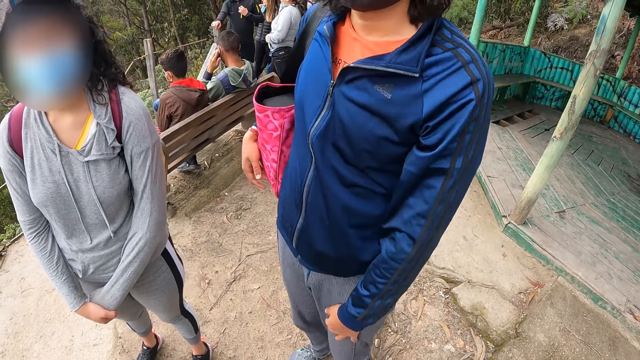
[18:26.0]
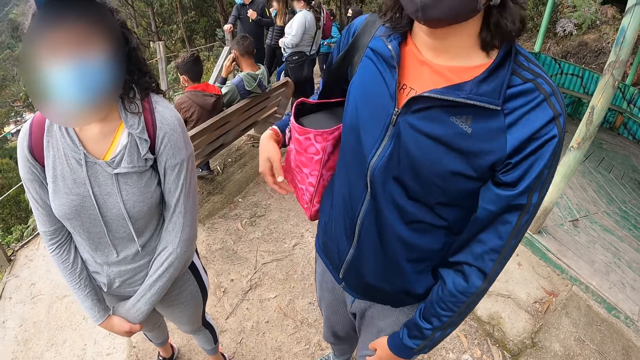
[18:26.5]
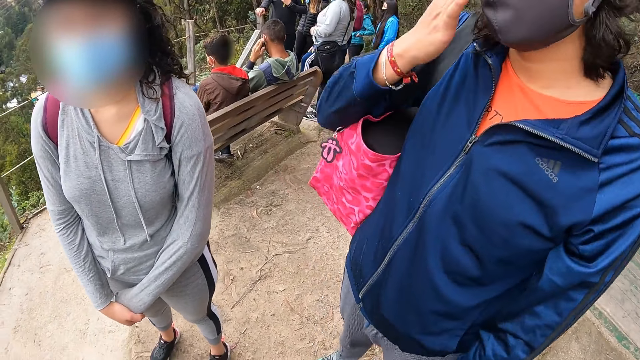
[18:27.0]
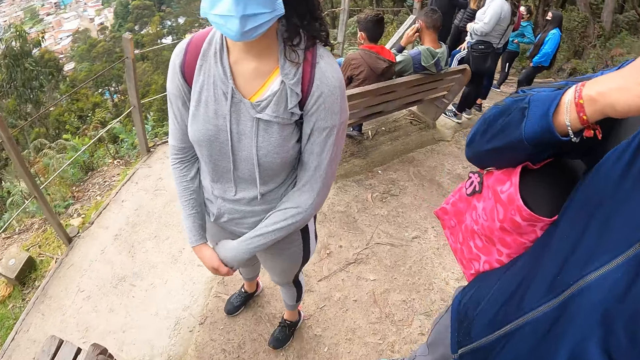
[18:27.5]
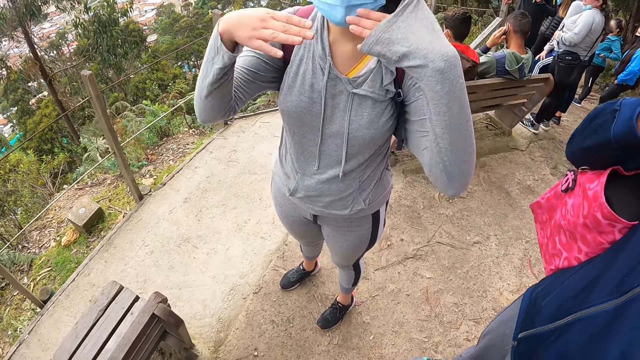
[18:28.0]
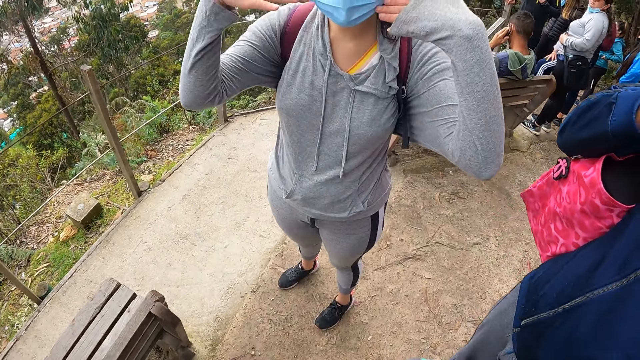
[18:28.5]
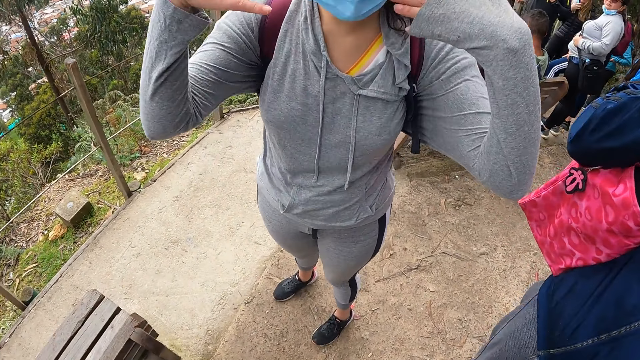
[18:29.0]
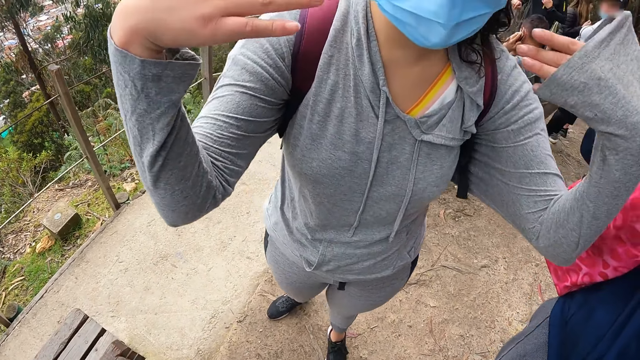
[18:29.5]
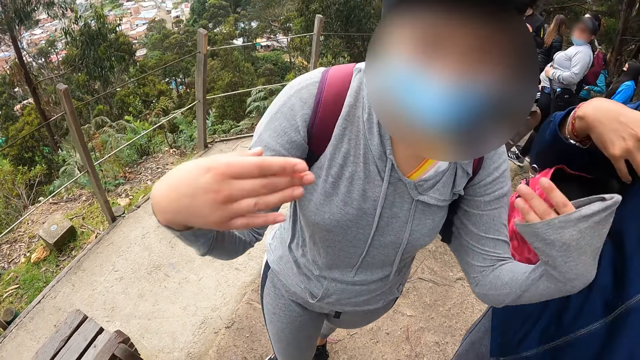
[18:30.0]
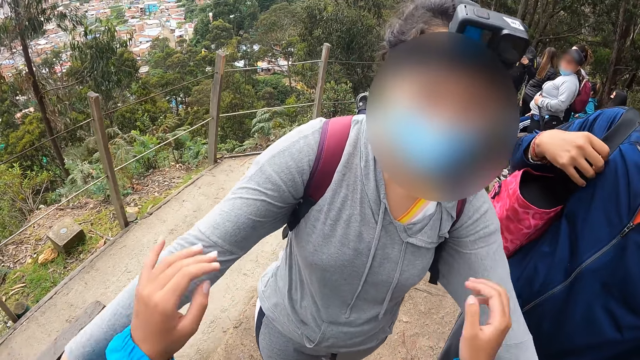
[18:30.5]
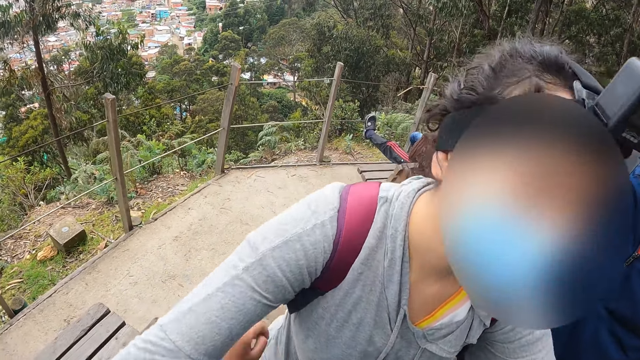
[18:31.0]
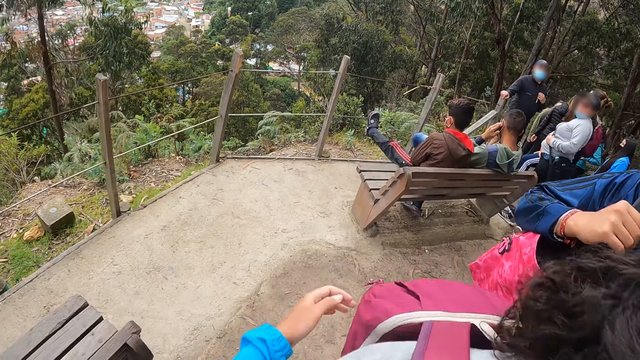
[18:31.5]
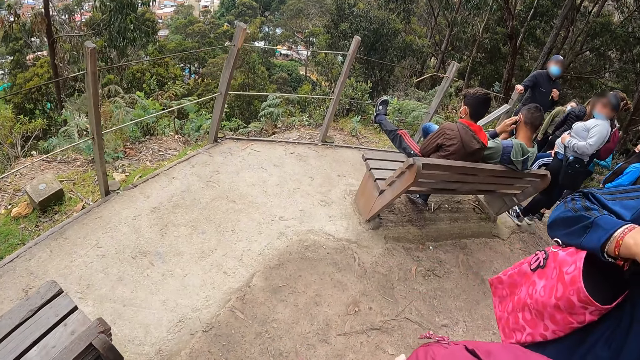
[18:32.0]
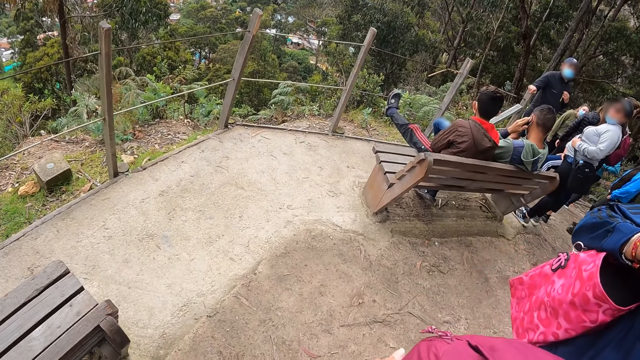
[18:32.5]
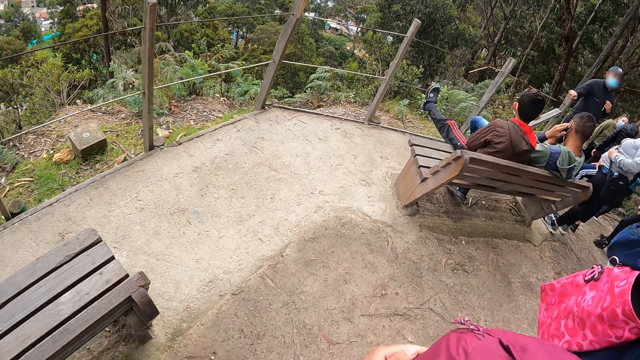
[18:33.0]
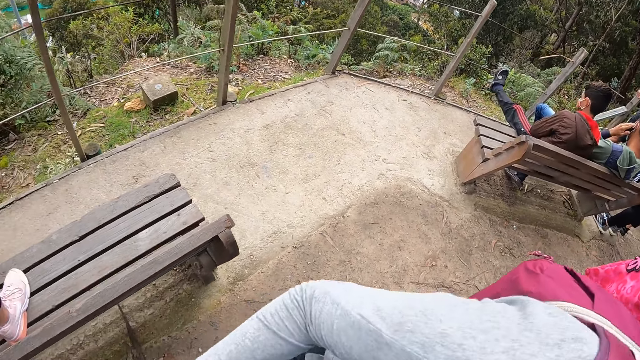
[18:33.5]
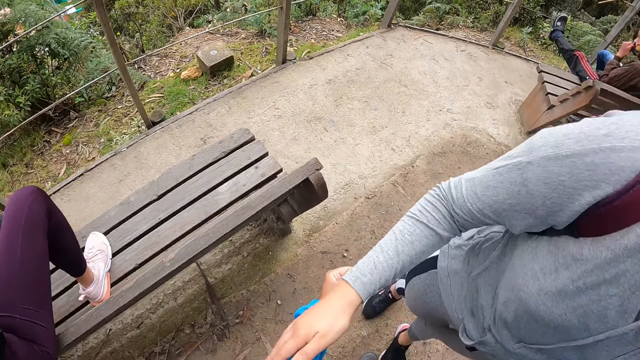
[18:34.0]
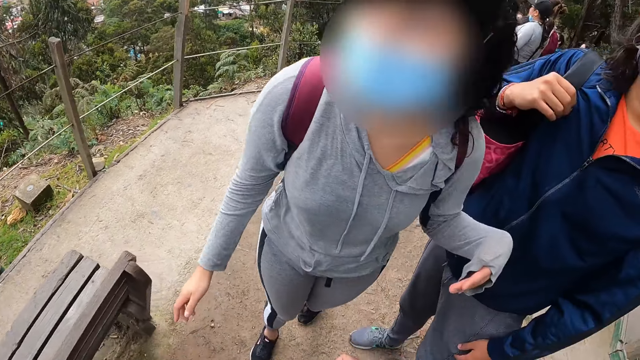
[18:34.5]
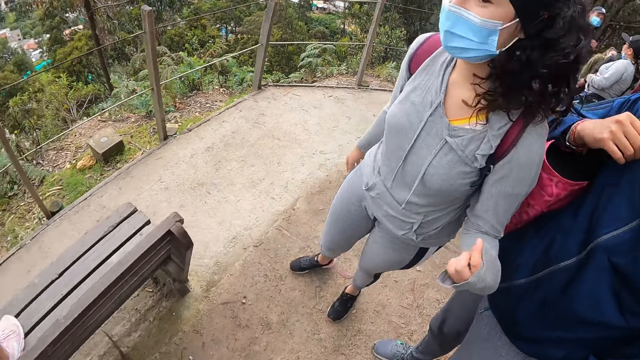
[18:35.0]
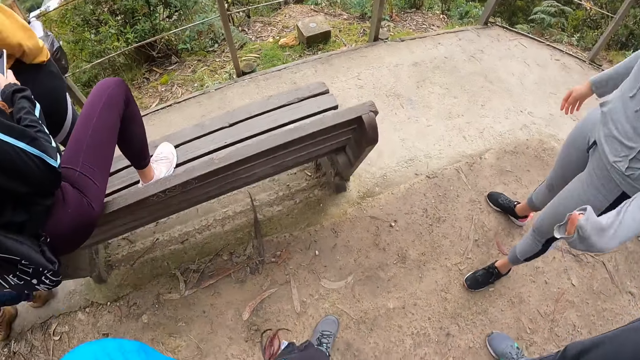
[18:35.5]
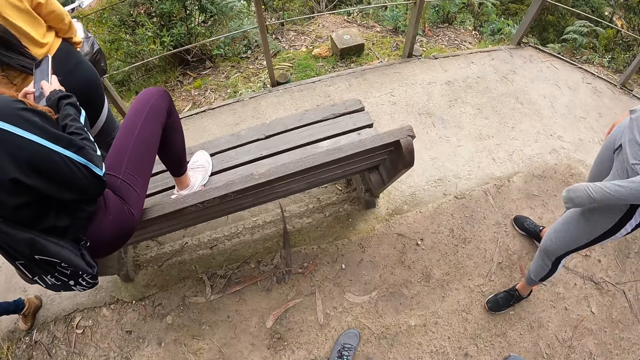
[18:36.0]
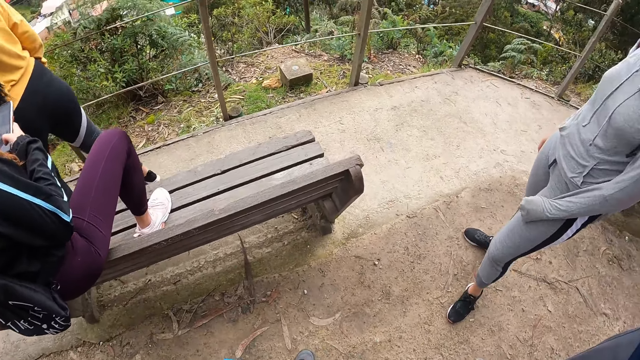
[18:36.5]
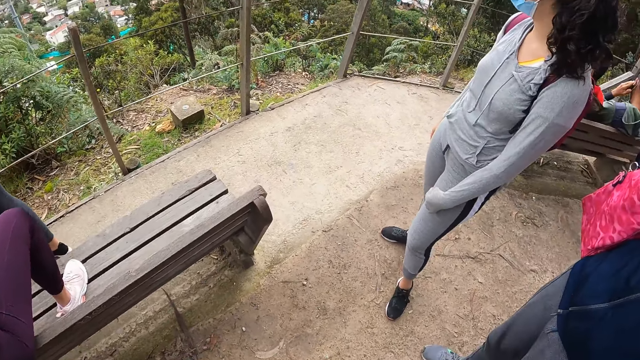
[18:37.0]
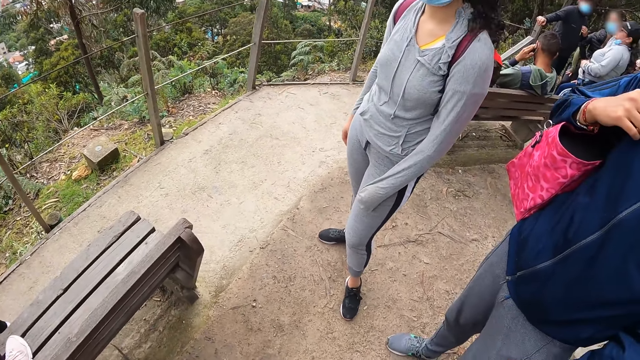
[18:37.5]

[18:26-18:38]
The camera wearer looks at a woman. The woman gestures with her hand, moves towards the camera wearer, and hugs the camera wearer. The camera wearer moves the hands. They look around.

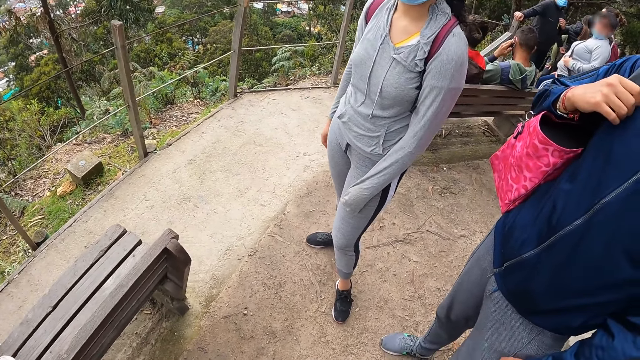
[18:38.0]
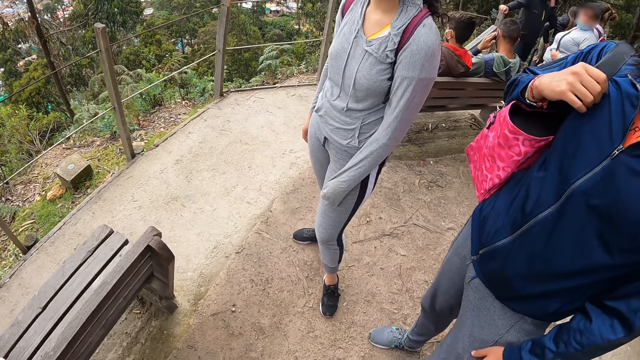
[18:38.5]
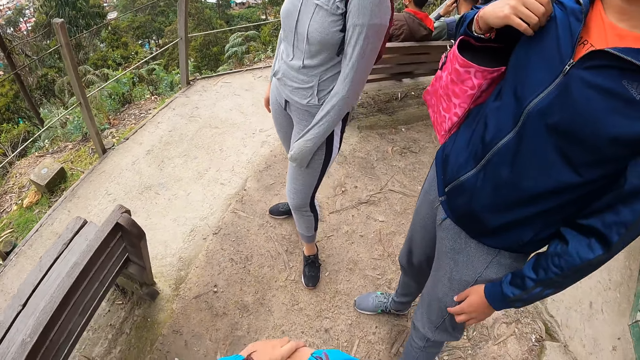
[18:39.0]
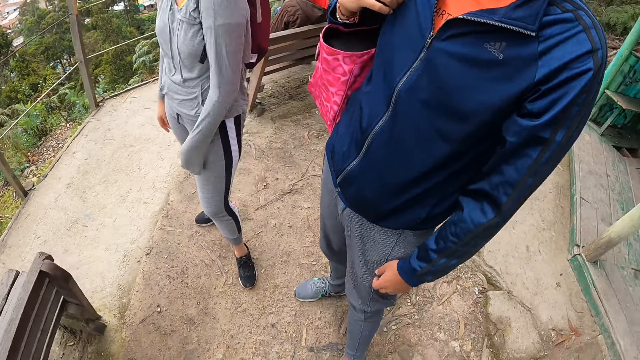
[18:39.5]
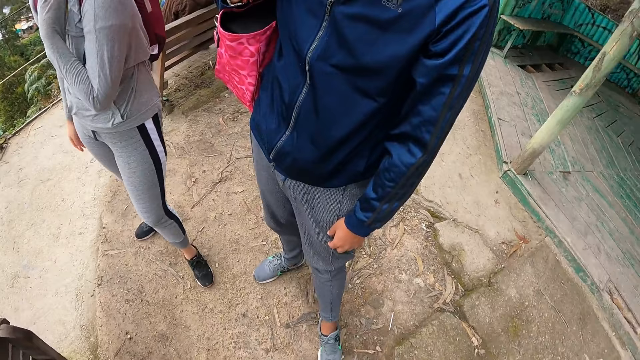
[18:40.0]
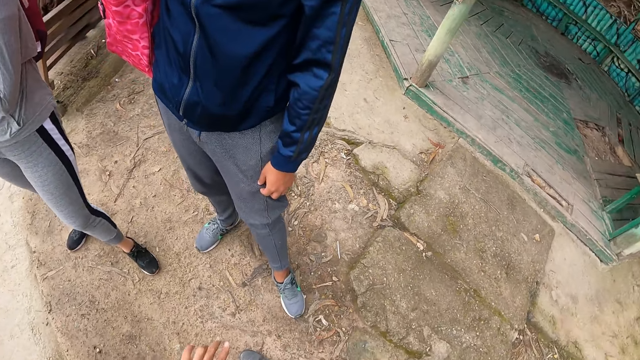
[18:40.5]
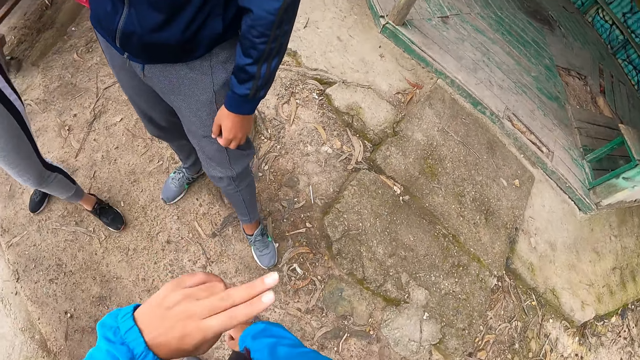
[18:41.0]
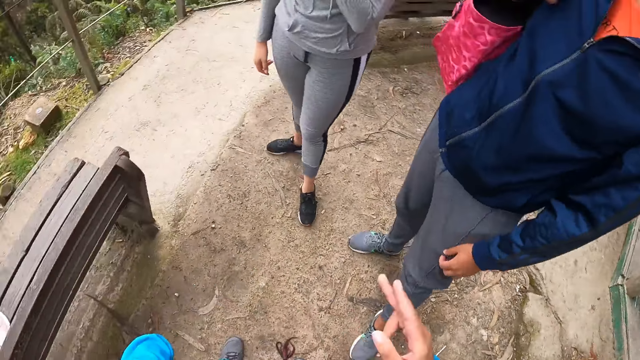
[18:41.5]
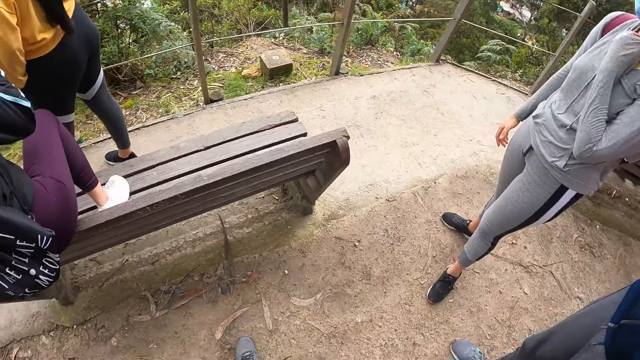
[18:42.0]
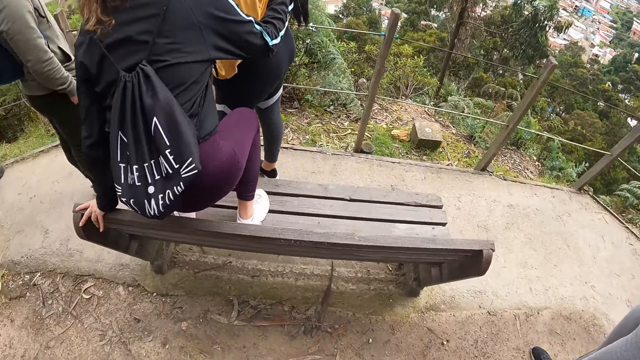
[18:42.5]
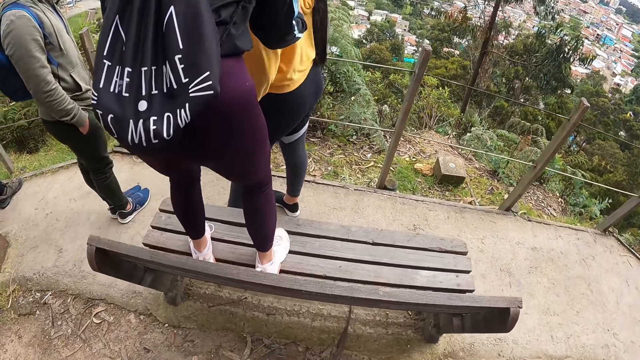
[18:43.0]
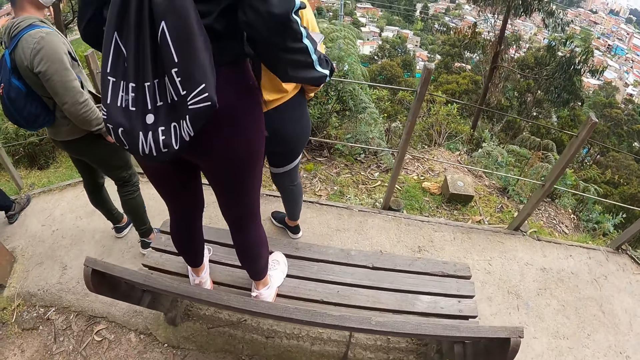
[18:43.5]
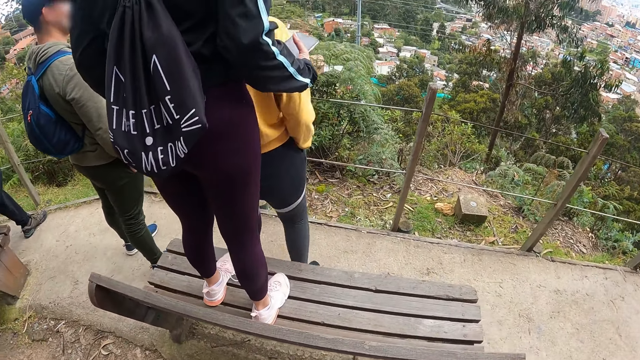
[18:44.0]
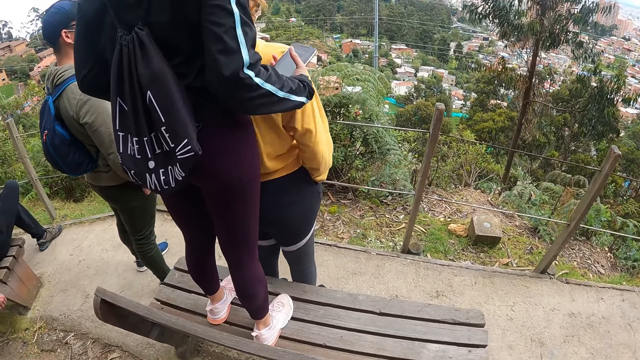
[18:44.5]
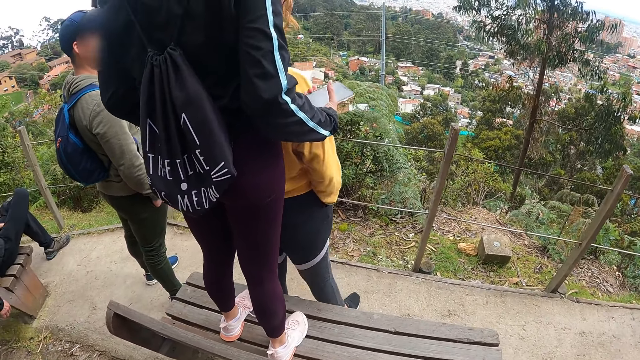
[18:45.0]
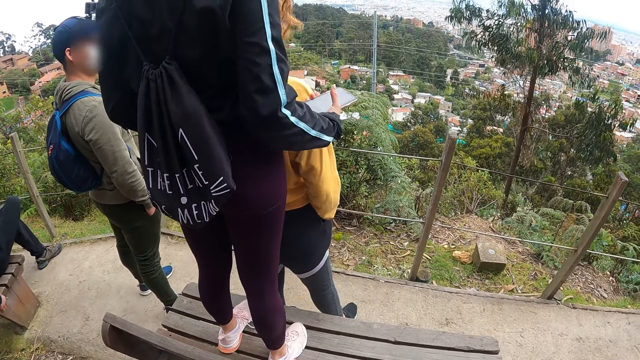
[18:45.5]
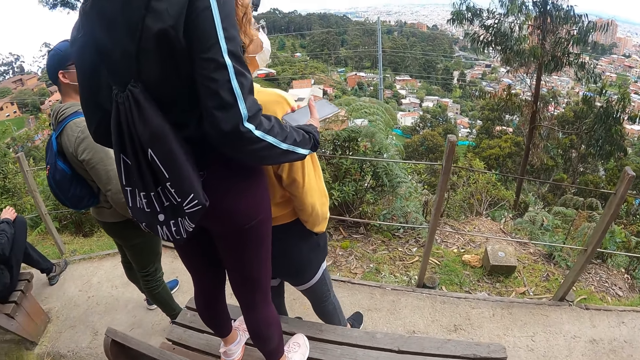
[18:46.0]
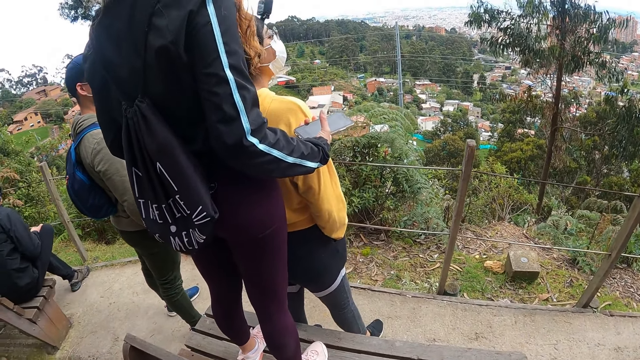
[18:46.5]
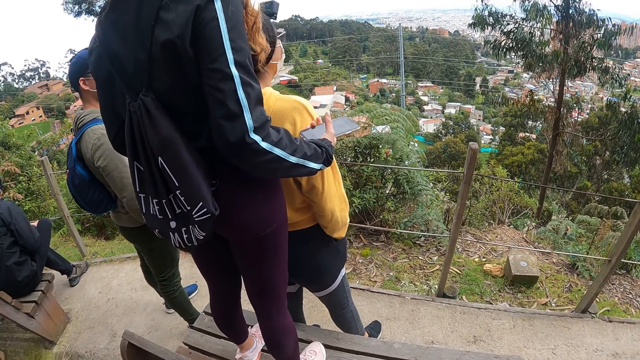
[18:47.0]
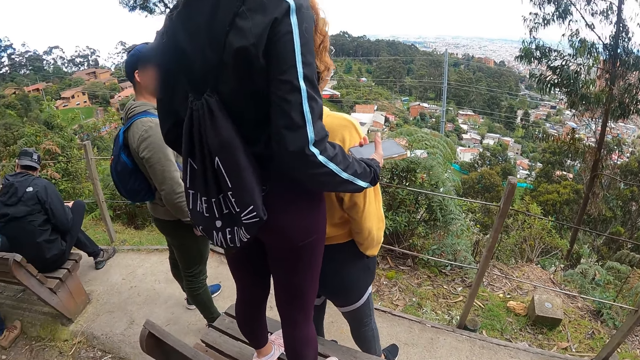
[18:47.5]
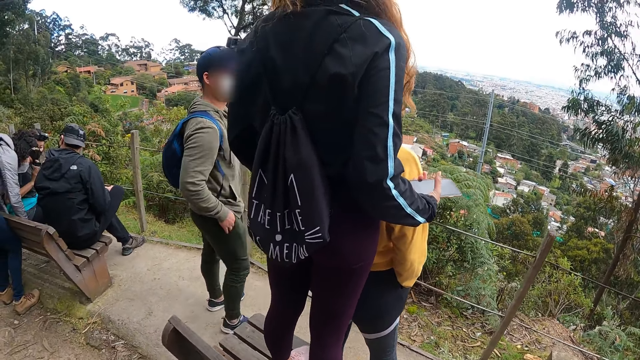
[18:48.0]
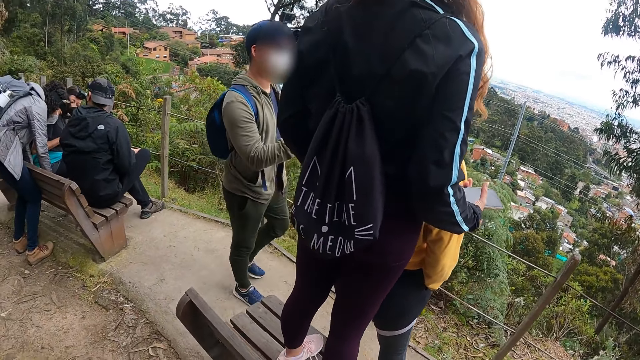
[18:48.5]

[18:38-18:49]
The camera wearer looks at the woman. The woman lifts her hand. The camera wearer gestures with the fingers and moves the hands. They look around.
